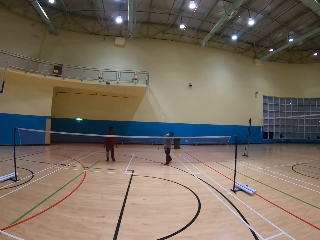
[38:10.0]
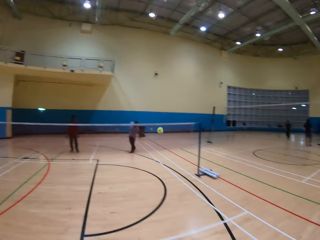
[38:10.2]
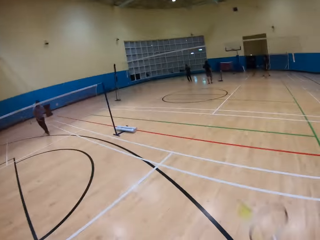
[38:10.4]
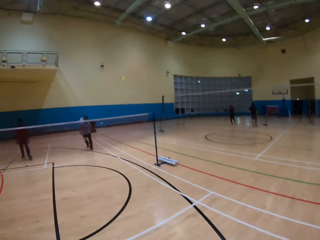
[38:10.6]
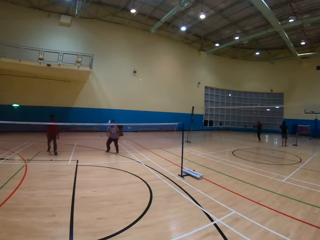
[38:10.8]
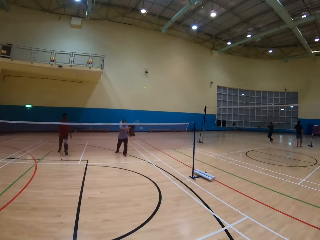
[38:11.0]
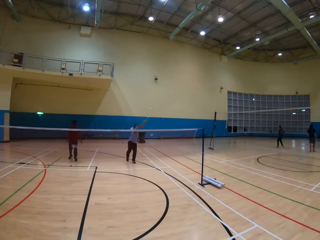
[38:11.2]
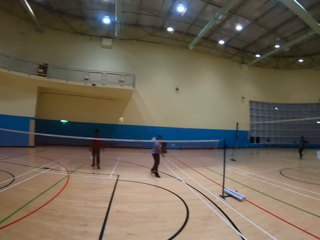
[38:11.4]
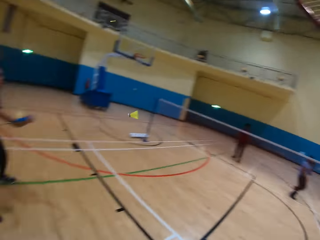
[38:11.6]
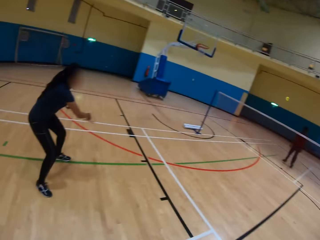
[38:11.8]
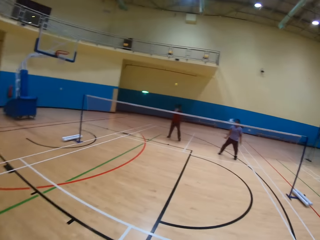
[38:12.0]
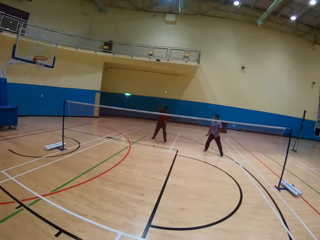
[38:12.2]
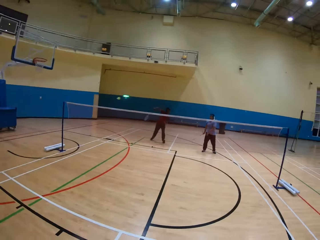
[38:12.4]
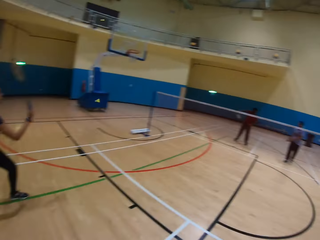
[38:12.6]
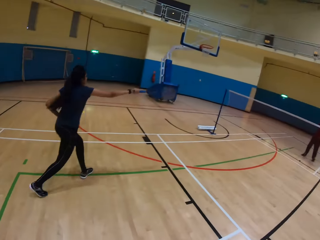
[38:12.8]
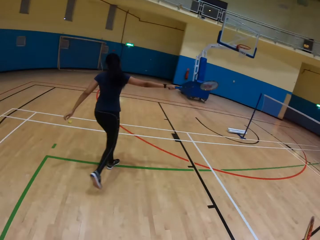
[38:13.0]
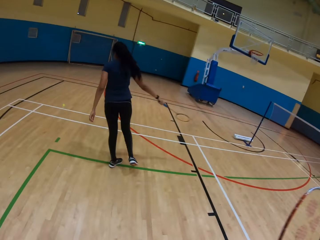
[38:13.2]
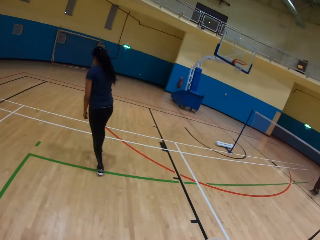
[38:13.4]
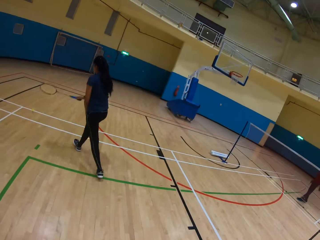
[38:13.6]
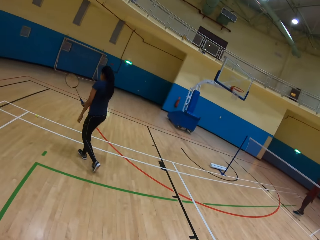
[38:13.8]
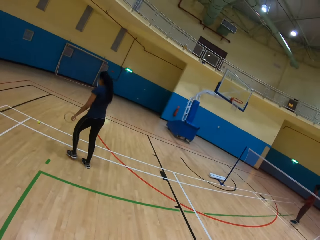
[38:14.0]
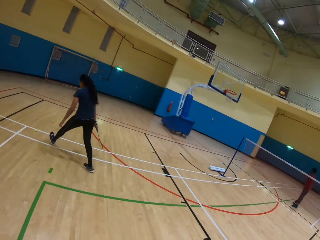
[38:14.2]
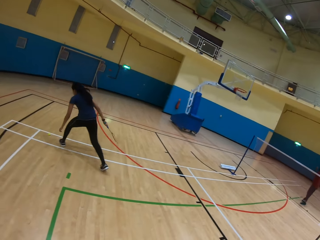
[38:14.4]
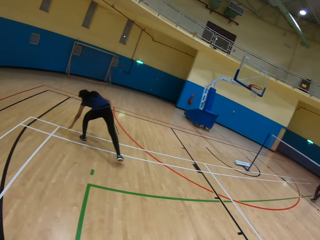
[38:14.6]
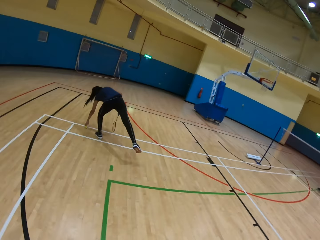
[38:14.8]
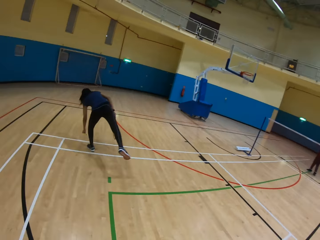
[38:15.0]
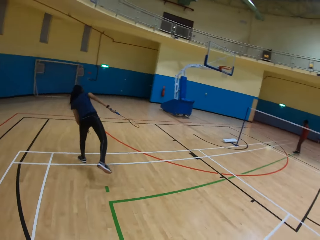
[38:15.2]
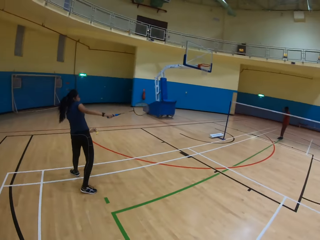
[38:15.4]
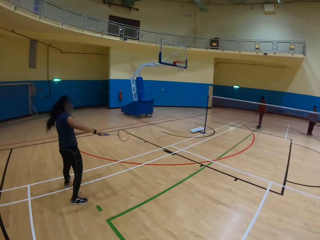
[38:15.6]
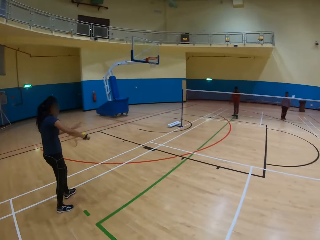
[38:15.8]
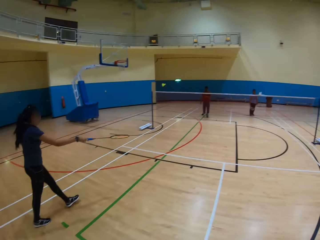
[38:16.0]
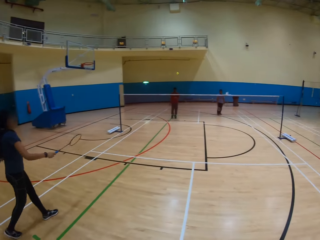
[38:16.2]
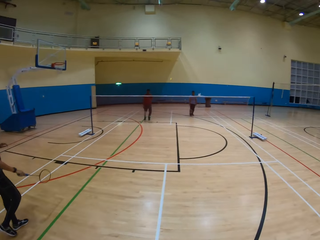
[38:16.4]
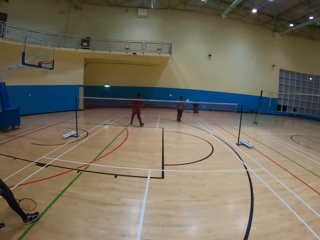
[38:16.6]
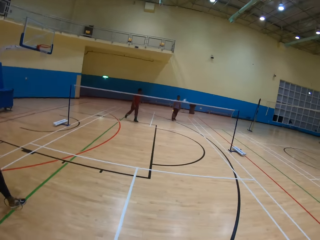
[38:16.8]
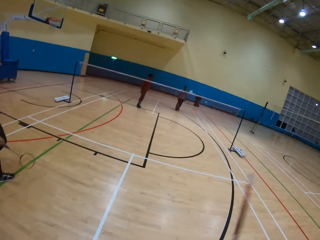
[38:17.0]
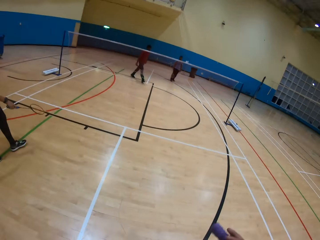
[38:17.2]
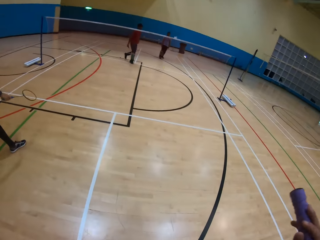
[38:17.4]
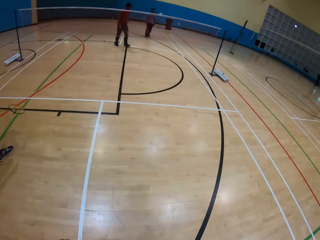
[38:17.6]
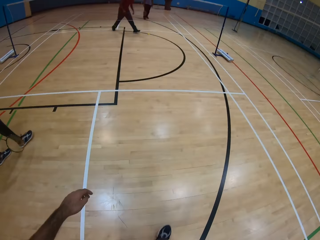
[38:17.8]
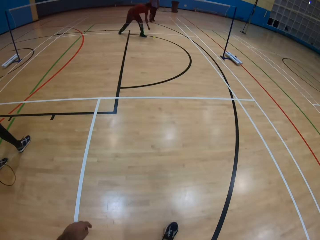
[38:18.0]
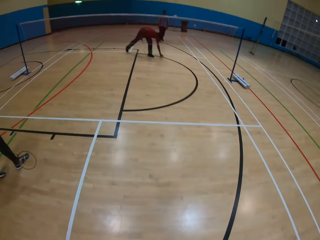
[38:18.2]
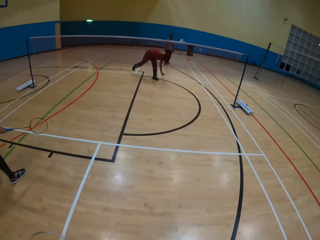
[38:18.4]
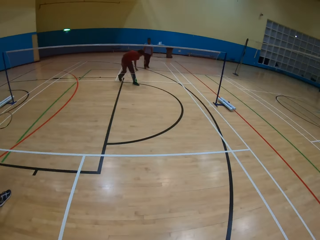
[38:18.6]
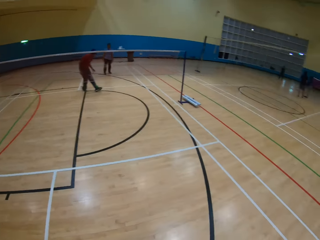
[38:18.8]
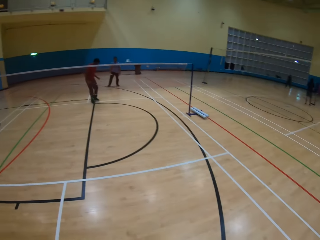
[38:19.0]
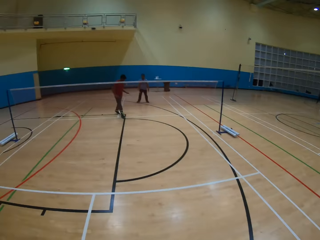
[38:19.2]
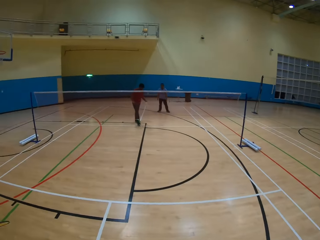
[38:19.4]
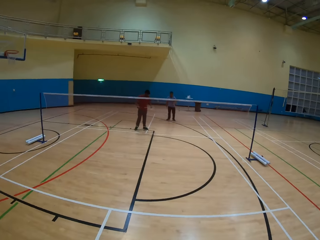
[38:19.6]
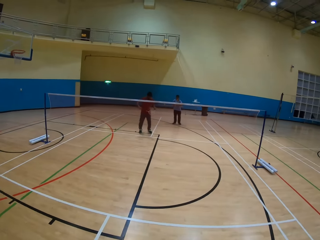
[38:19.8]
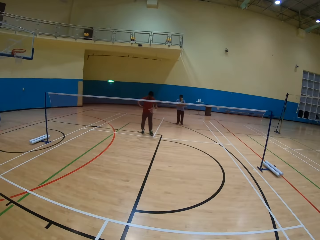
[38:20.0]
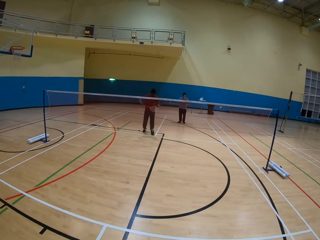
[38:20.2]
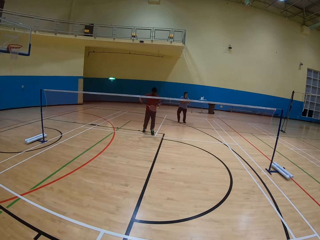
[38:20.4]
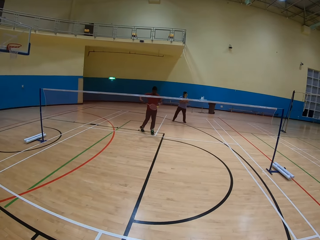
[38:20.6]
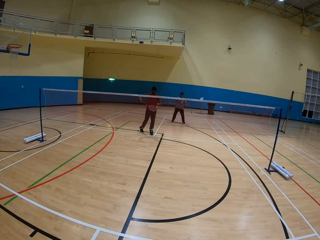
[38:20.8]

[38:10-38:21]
A man hits the shuttlecock. The camera wearer hits the shuttlecock. The man hits the shuttlecock. A woman hits the shuttlecock. Another man hits the shuttlecock. The woman picks up the shuttlecock on the ground. The woman hits the shuttlecock. The other man picks up the shuttlecock on the ground.

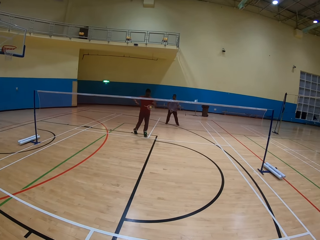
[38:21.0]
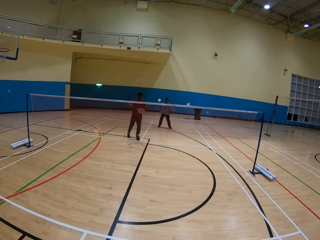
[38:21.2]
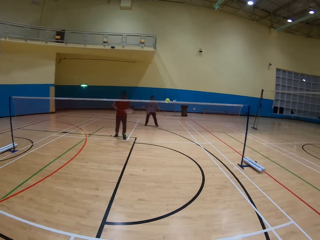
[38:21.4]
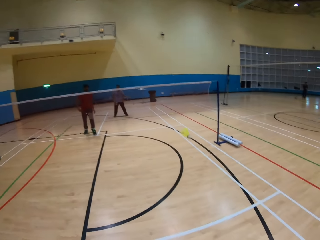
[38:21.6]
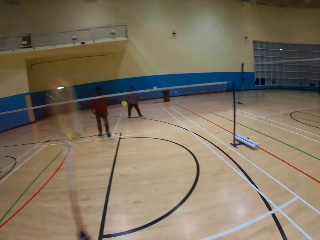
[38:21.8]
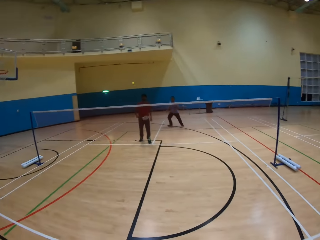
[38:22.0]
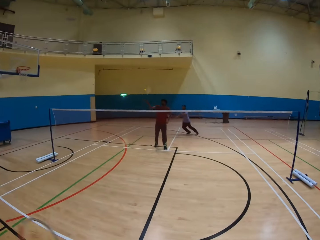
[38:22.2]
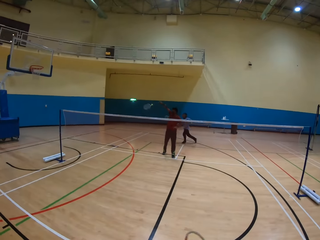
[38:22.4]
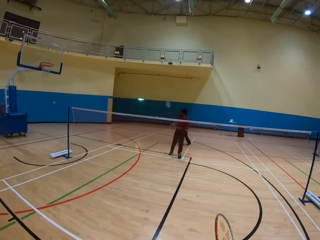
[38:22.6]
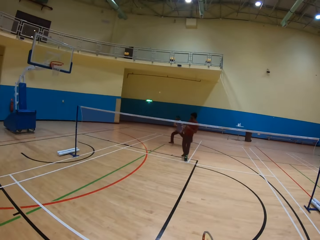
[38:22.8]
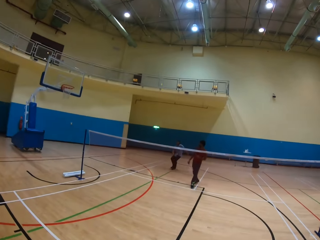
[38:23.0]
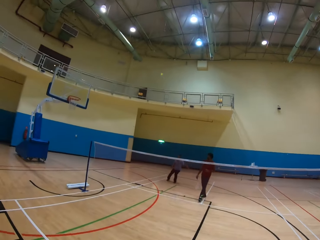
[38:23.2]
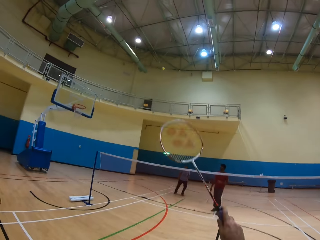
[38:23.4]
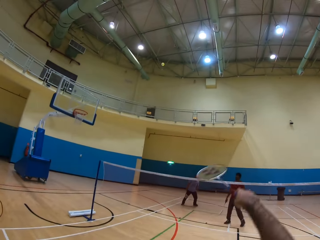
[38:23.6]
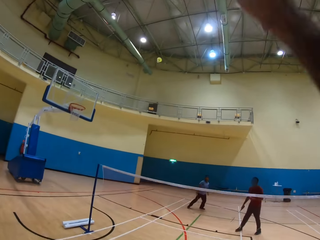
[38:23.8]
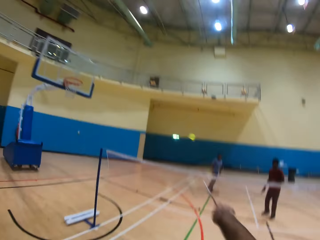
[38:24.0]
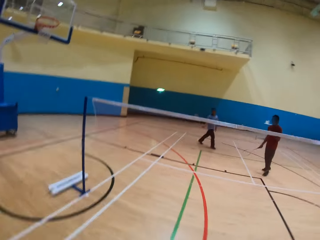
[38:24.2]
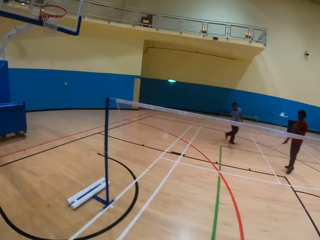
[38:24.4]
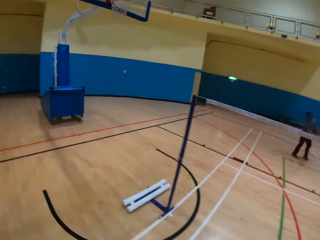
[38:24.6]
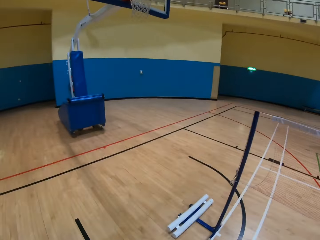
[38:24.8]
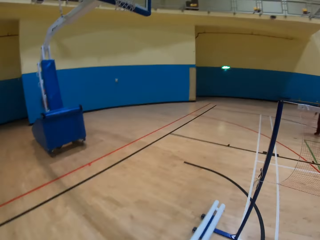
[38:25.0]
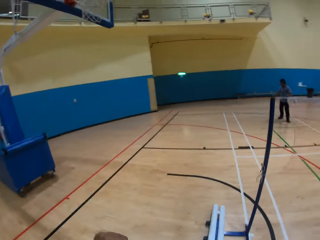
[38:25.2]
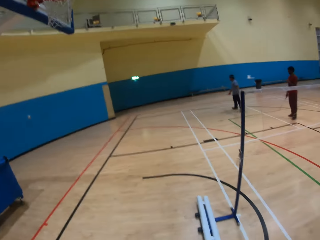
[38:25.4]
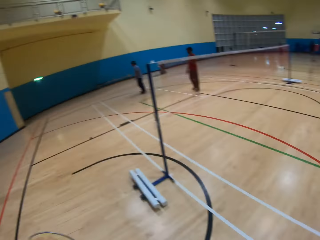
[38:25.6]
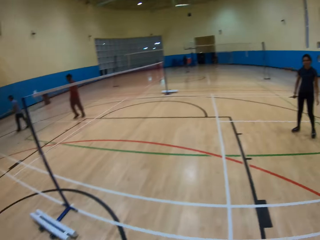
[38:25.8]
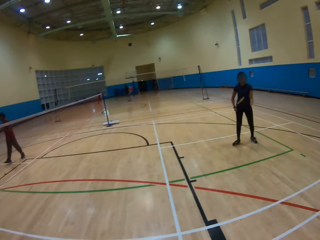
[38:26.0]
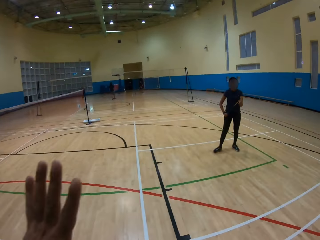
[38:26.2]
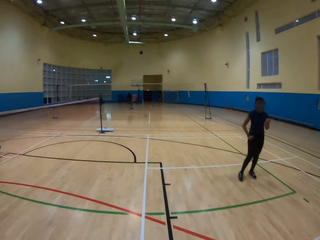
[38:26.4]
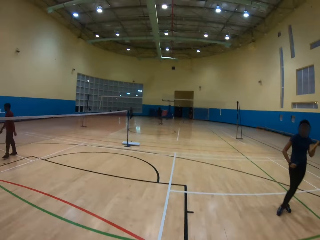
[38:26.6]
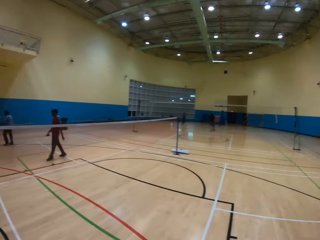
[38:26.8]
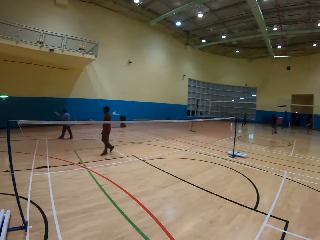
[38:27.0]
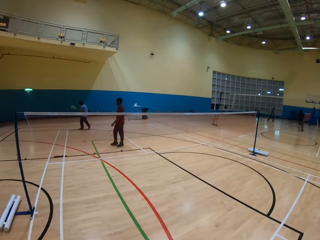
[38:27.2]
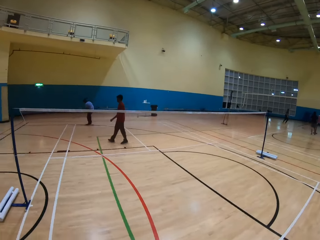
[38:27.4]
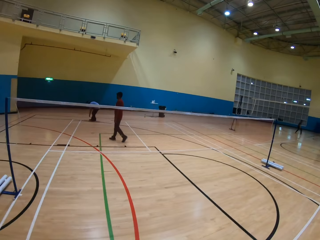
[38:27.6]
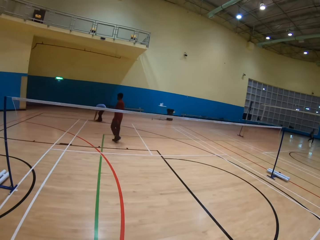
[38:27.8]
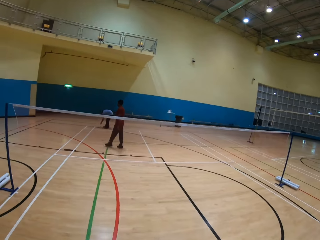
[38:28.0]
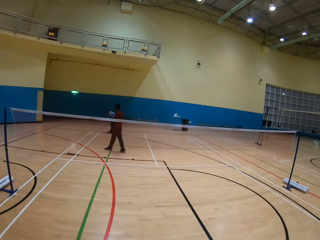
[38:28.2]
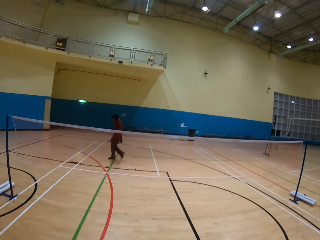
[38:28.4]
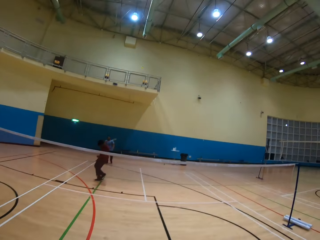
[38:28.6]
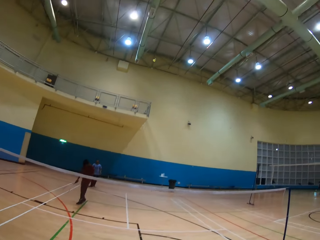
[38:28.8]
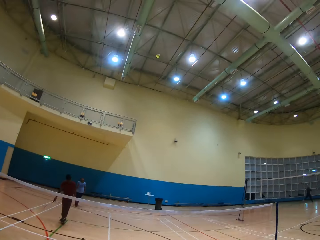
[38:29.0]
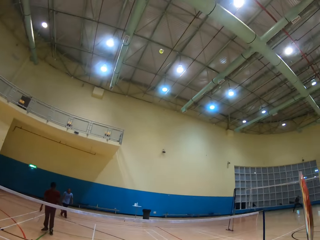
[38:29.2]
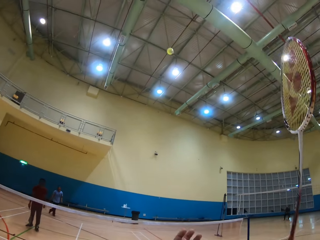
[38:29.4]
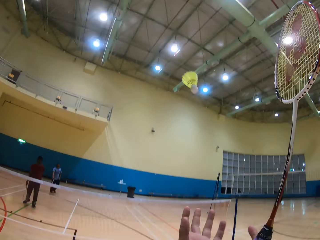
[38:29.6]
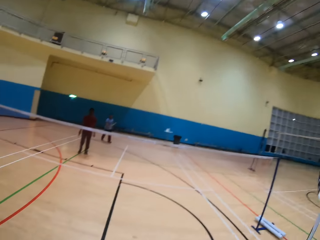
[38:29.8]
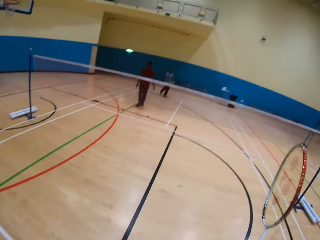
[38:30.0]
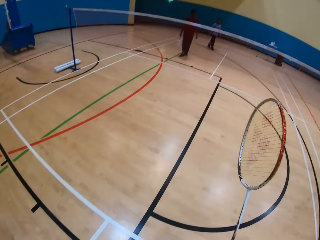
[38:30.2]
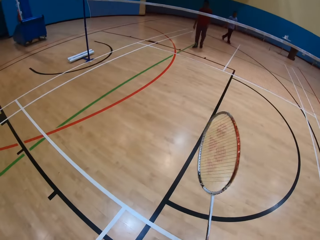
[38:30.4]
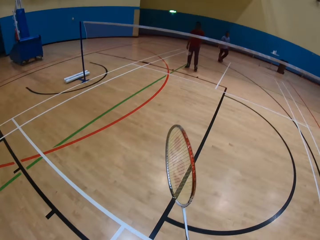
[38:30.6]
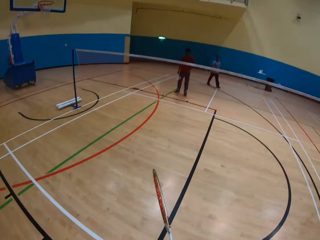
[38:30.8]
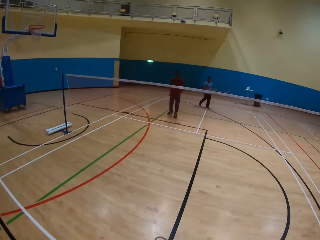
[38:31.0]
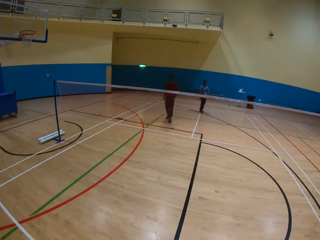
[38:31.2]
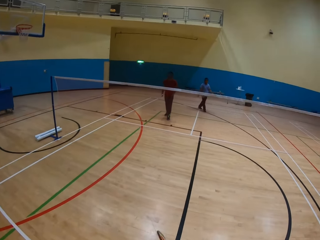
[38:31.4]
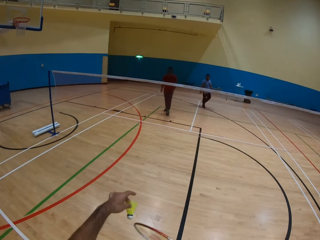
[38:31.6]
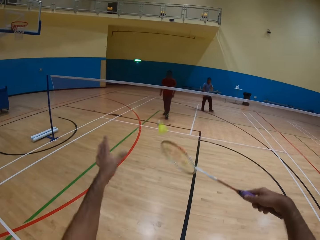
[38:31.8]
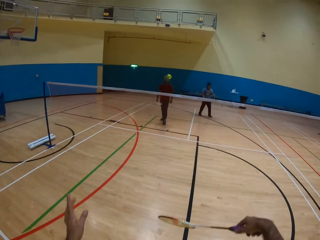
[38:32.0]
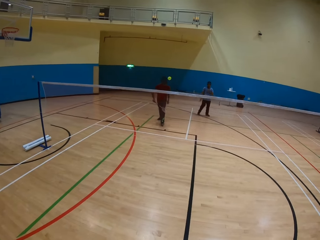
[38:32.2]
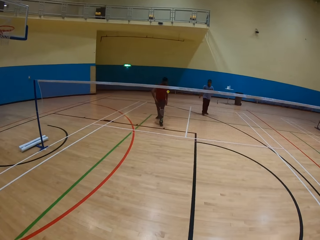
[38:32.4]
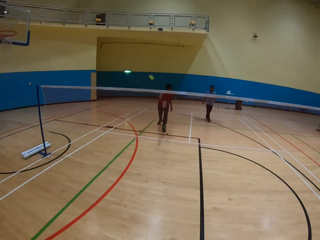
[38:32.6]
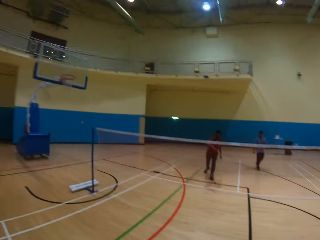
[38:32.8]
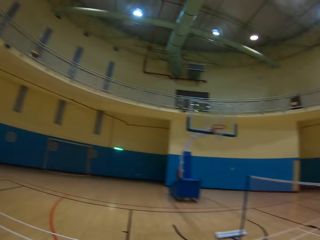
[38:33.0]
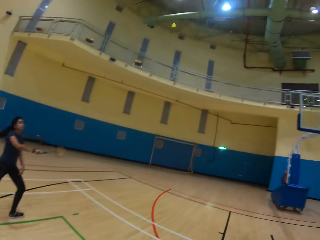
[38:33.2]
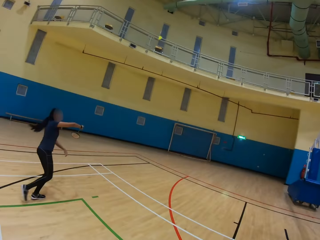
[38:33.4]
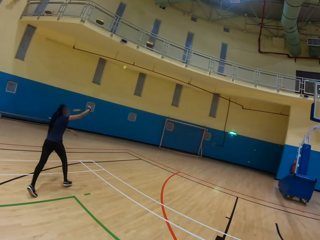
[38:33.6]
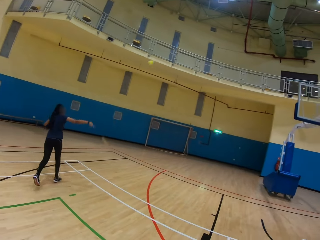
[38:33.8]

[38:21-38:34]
A man hits the shuttlecock with the racket. The camera wearer plays badminton. Another man hits the shuttlecock. The camera wearer hits the shuttlecock. They look around the playing ground. The other man picks up the shuttlecock on the ground. The other man hits the shuttlecock. The camera wearer picks up the shuttlecock. They hit the shuttlecock. The first man hits the shuttlecock.
